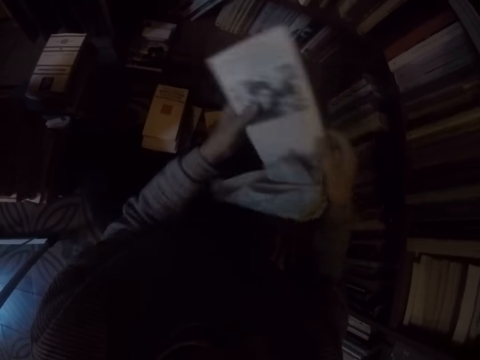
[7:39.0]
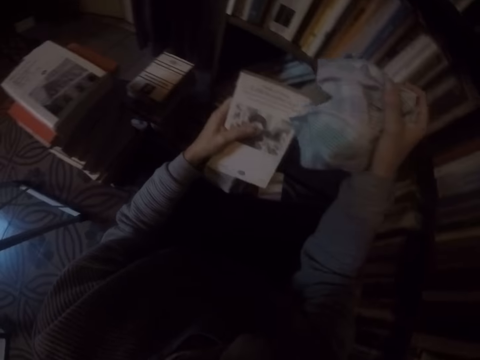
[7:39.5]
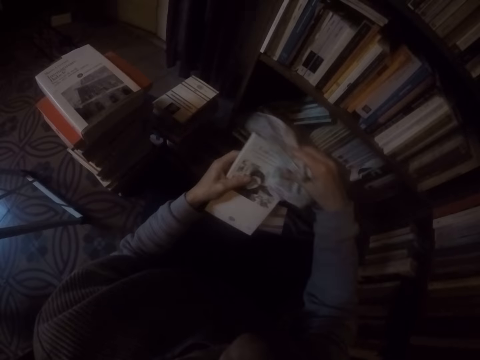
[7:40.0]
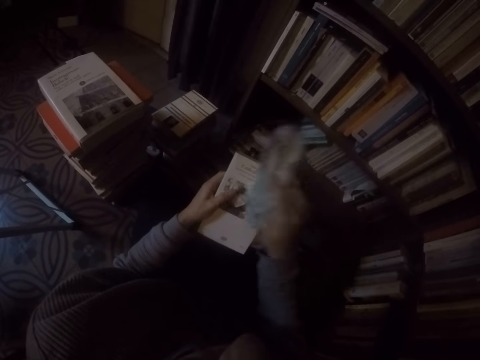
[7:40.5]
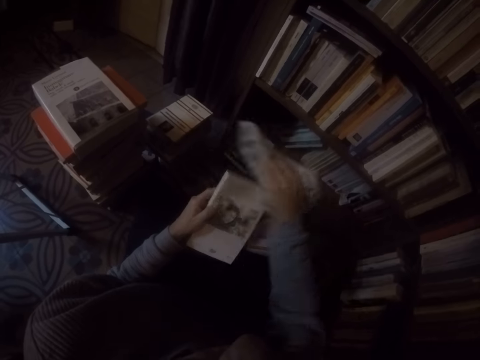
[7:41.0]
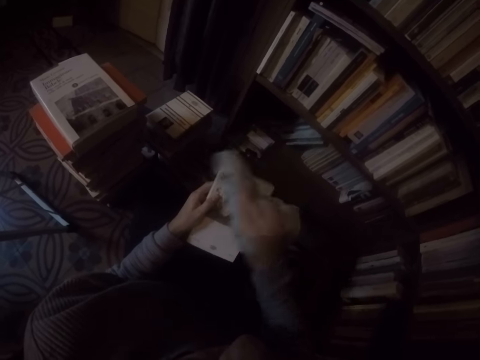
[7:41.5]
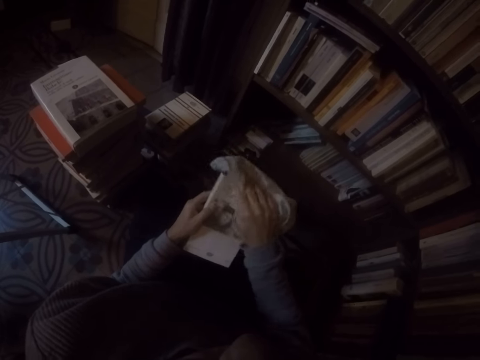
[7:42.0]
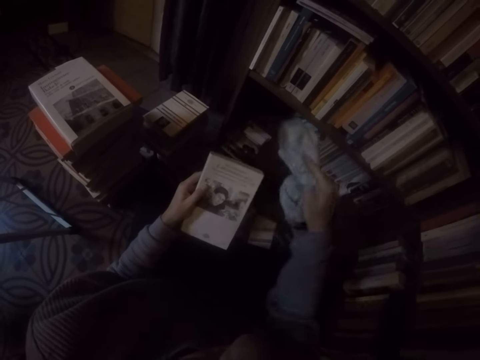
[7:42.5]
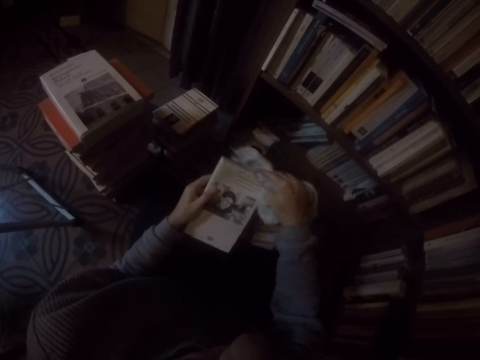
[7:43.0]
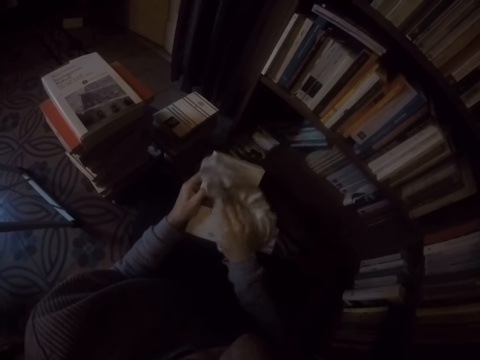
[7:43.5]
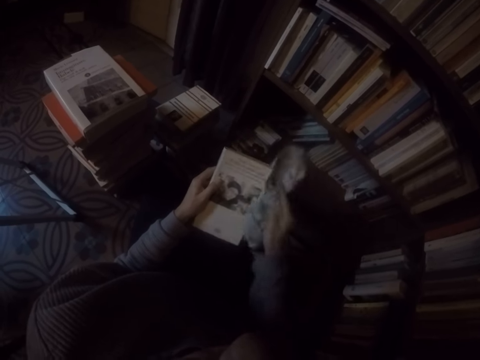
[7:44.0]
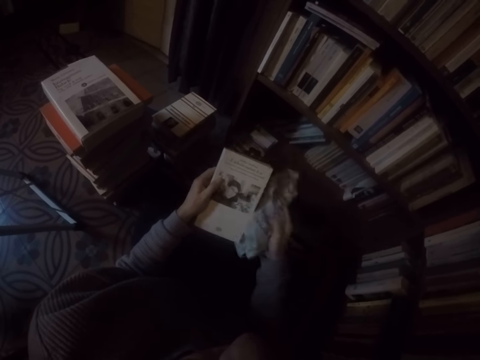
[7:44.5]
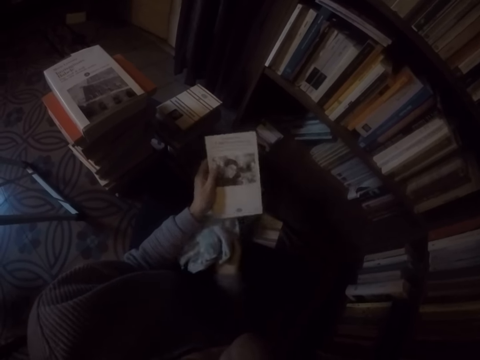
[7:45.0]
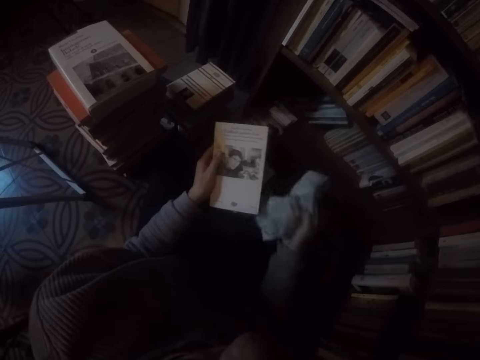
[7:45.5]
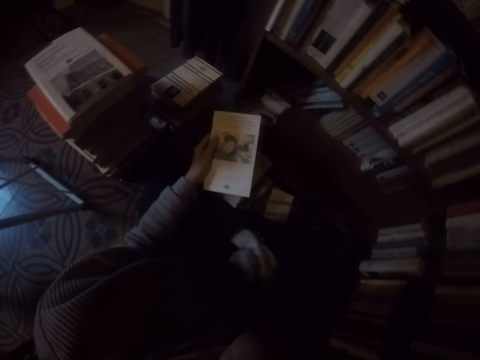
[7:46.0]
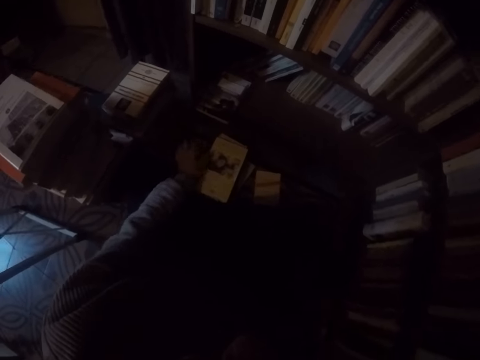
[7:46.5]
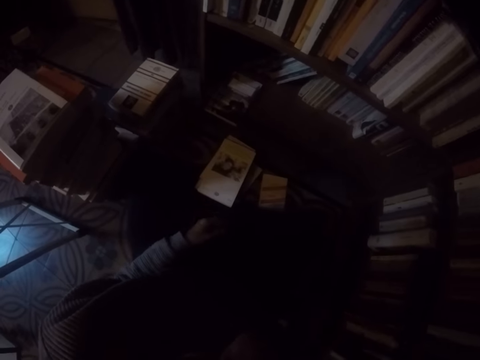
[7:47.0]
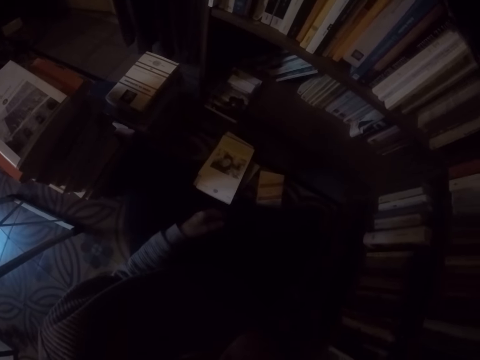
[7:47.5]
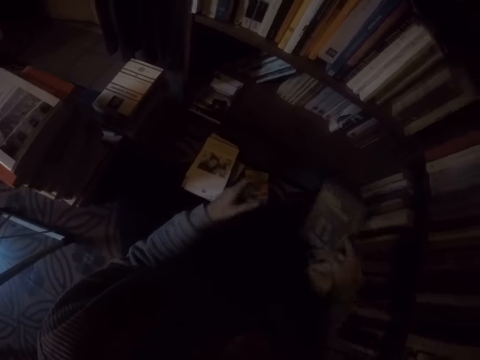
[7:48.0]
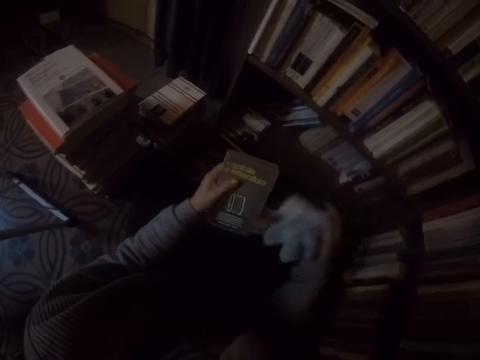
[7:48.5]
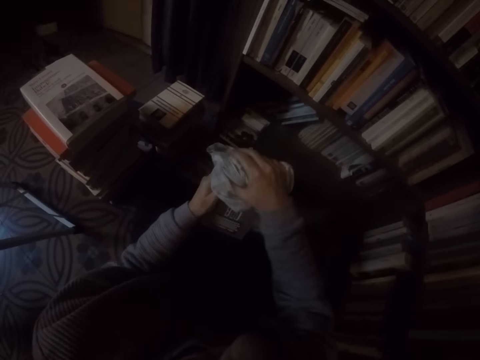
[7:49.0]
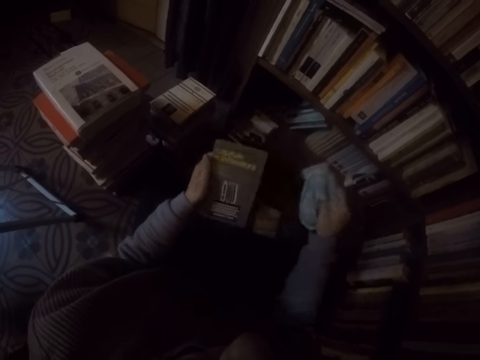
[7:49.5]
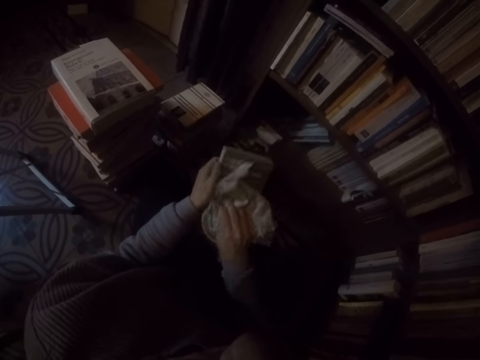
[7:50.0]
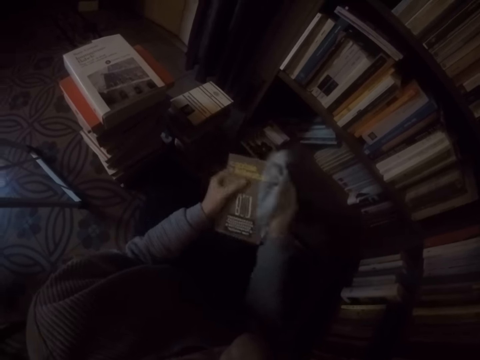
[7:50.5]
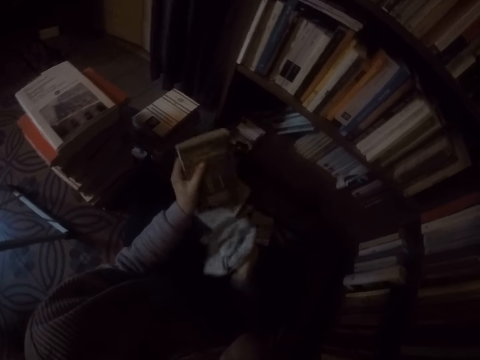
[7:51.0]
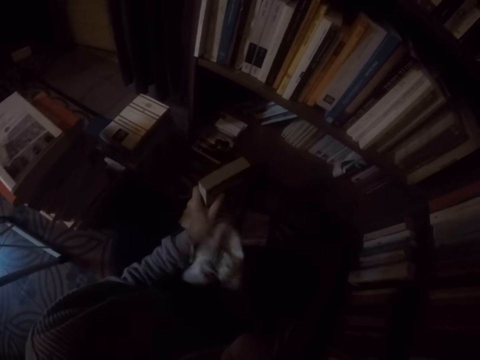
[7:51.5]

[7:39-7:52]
The camera wearer passes the book in her right hand to her left hand. She wipes the book in her left hand with the rag in her right hand. She drops the book in her left hand on the ground. She passes the book in her right hand to her left hand. She wipes the book in her left hand with the rag in her right hand.

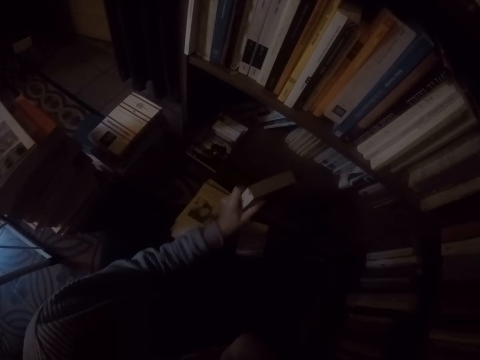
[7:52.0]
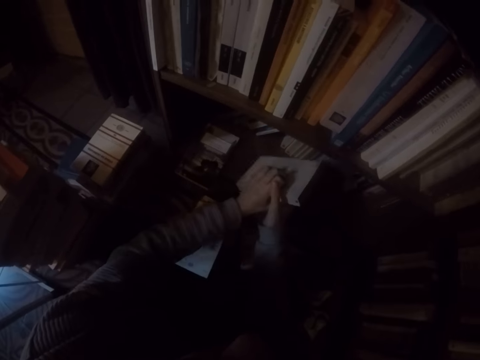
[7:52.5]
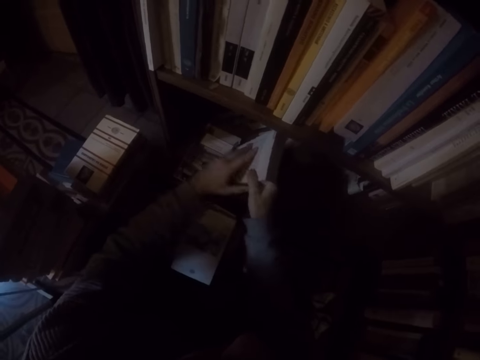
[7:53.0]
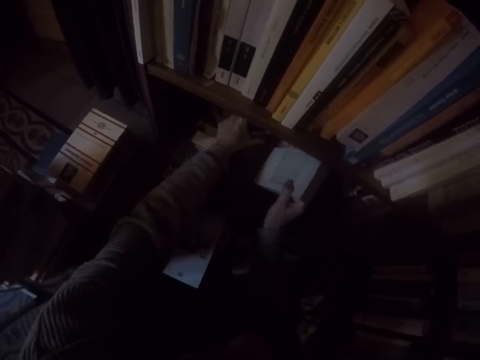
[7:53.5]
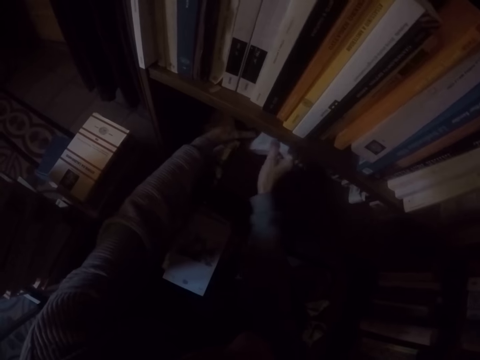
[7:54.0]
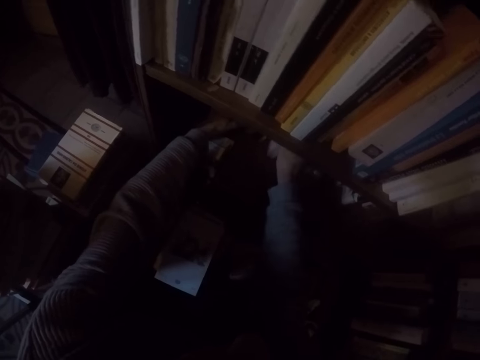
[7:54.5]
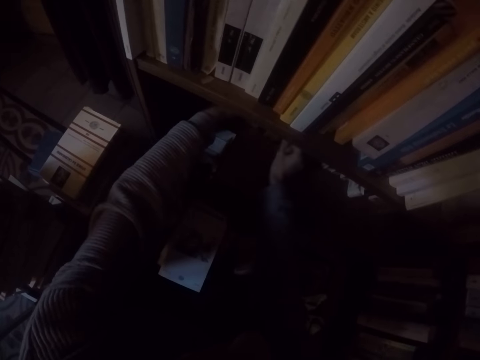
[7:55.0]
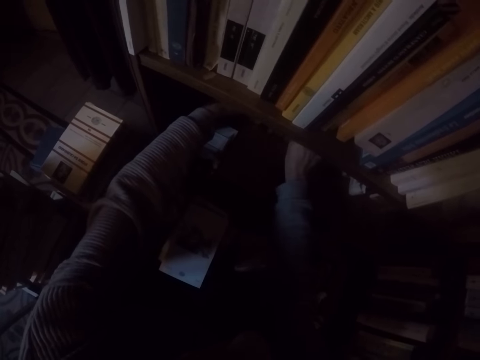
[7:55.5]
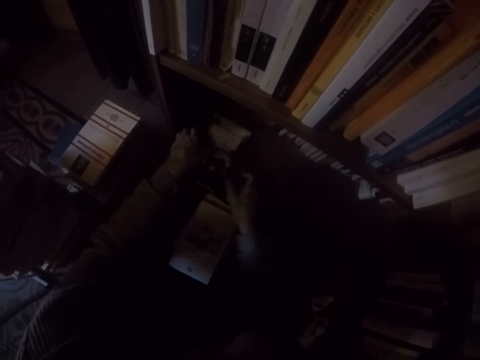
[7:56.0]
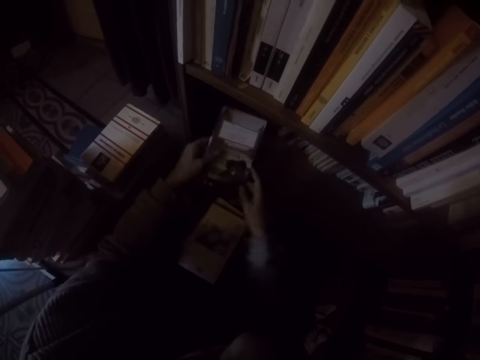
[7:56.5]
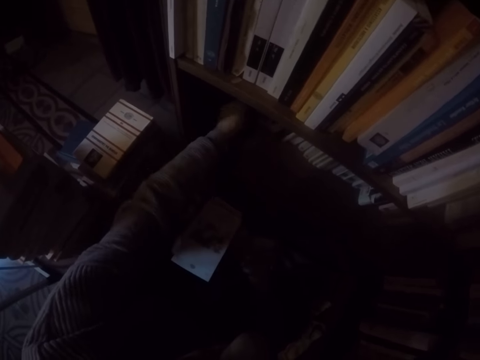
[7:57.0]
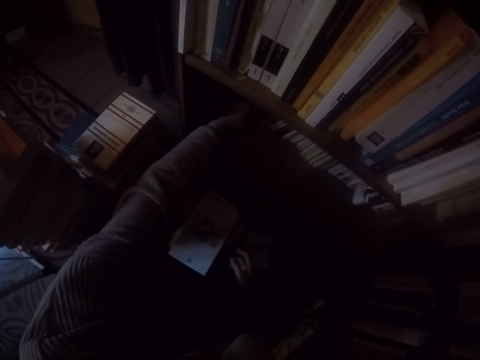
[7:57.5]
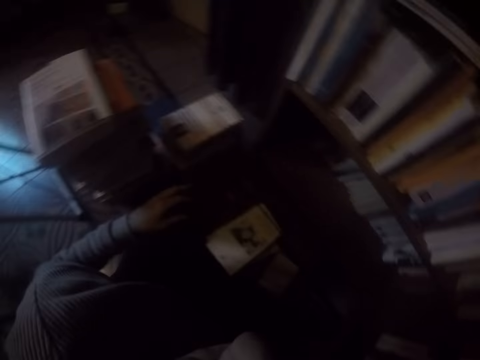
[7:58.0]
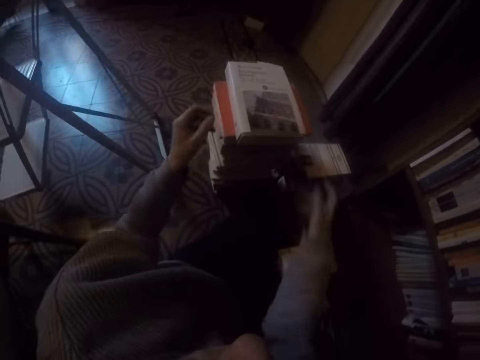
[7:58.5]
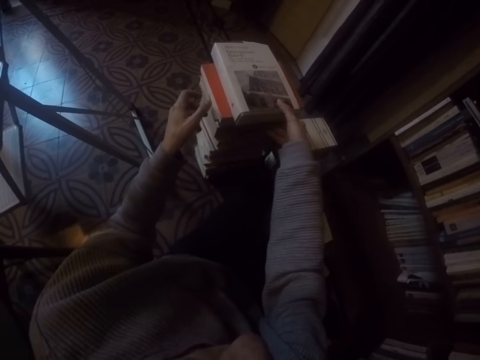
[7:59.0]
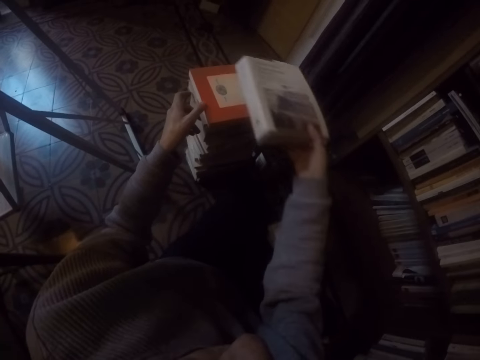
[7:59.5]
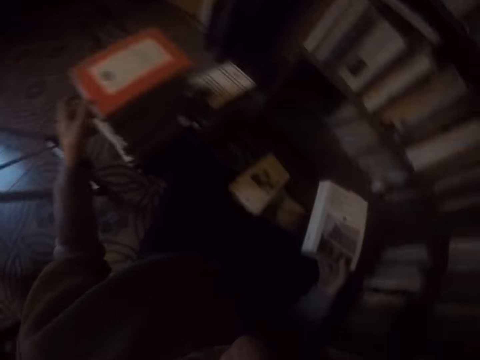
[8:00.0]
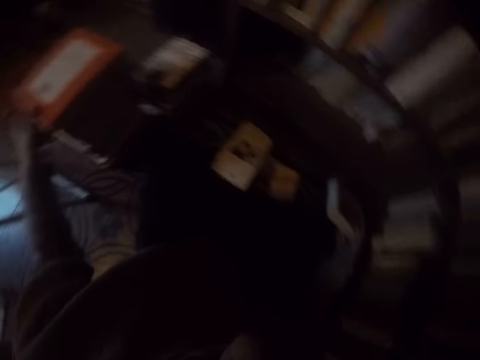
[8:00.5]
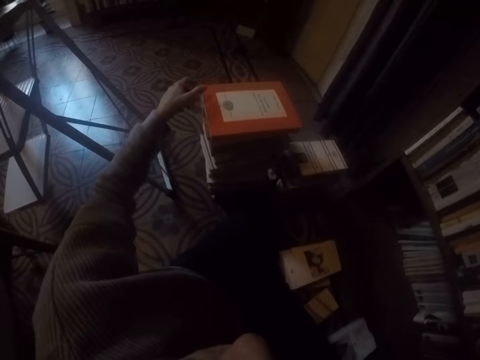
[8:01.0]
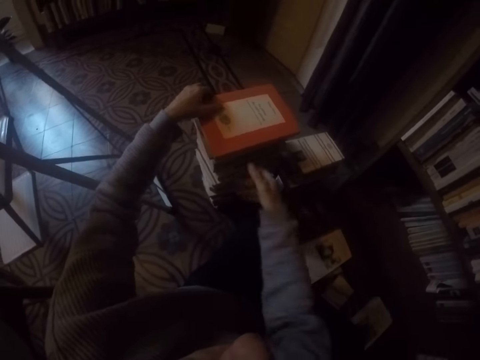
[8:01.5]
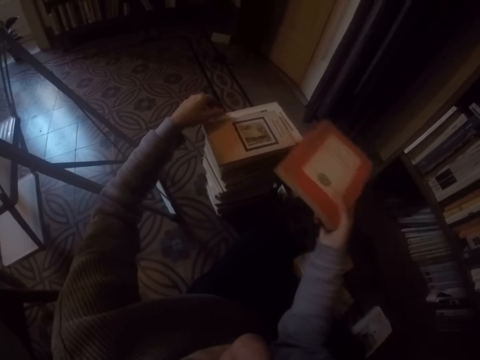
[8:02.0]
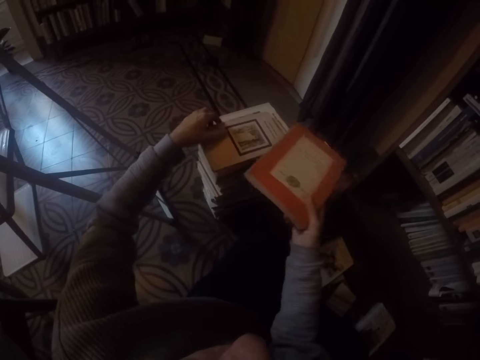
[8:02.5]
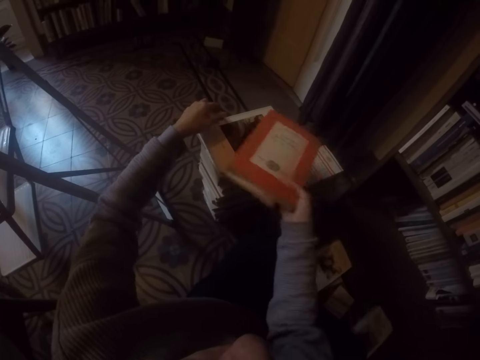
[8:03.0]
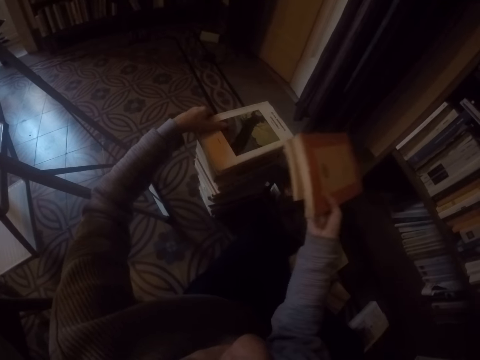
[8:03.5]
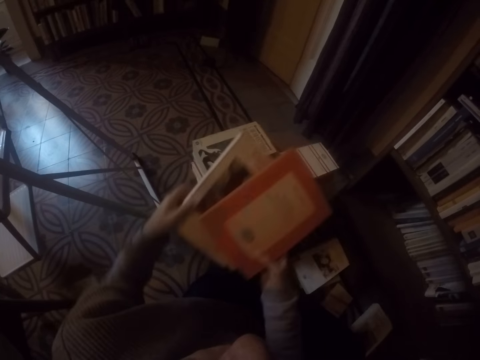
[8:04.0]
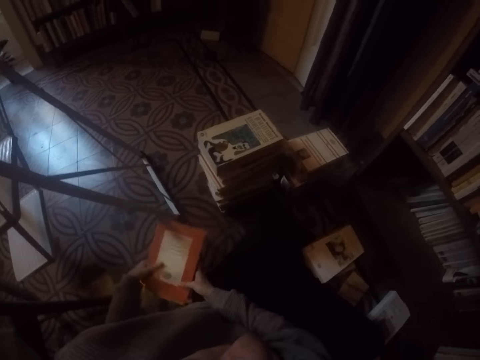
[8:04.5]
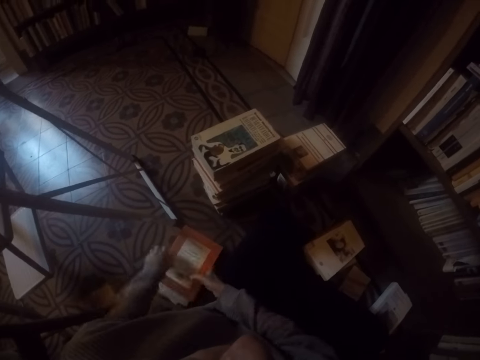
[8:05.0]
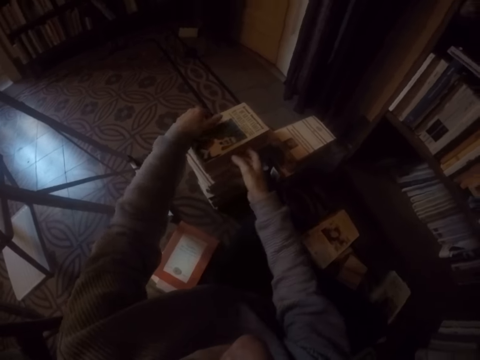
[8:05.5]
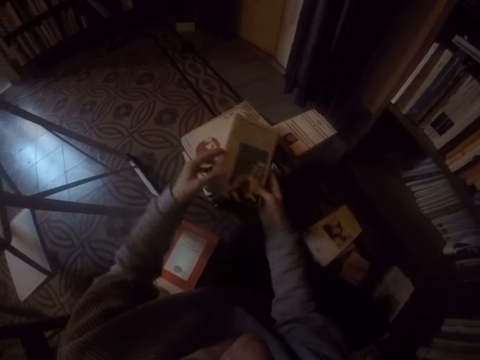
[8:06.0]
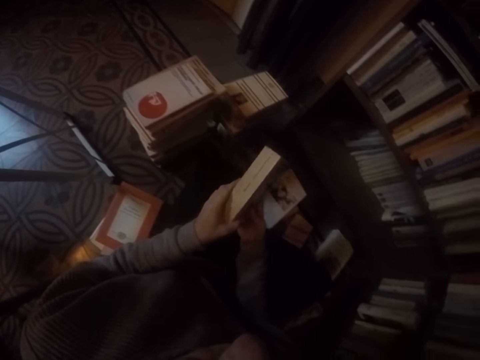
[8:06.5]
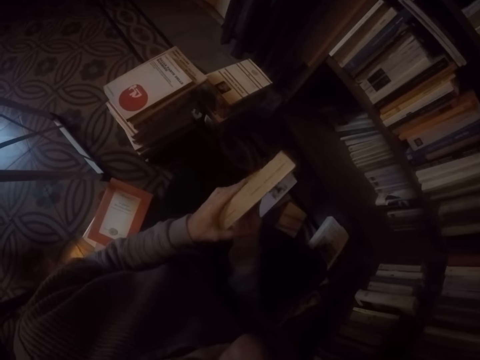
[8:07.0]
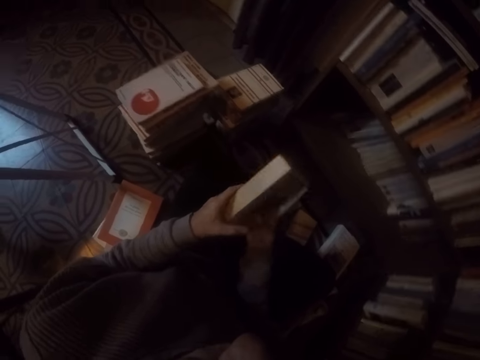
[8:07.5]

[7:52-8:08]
The camera wearer drops the rag in her right hand on the ground. She passes the book in her left hand to her right hand. She places the book in her right hand into the shelf and adjusts some books in the shelf with her left hand. She picks up the book on the shelf with her left hand. She places the book in her left hand into the shelf. She picks a book on the ground with her right hand. She holds a book on the ground with her left hand. She drops the book in her right hand on the ground. She passes some books from her left hand to her right hand. She drops the books in both hands on the ground. She passes a book in her left hand to her right hand. She picks the book.
